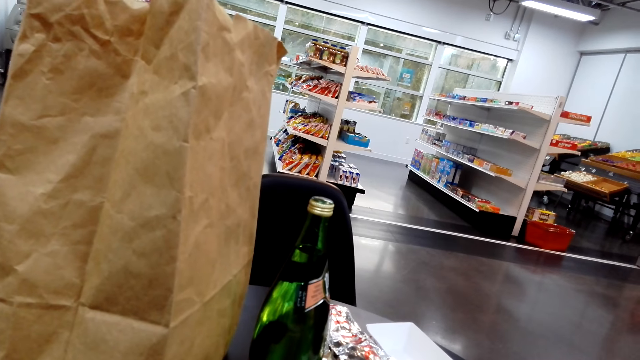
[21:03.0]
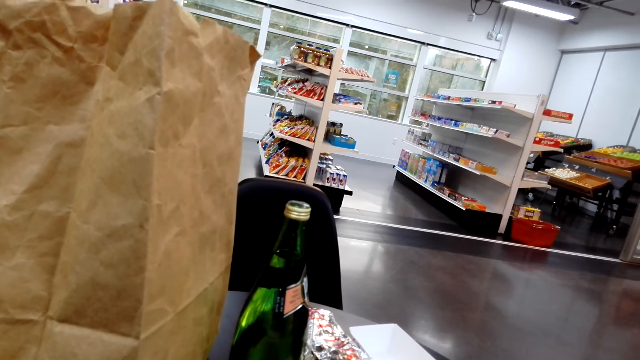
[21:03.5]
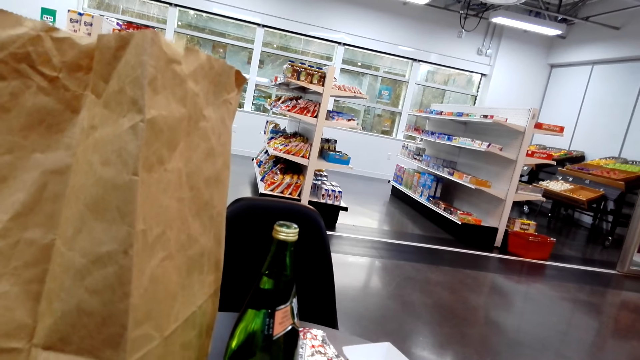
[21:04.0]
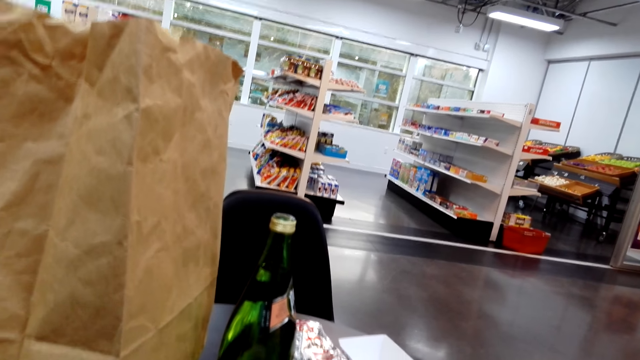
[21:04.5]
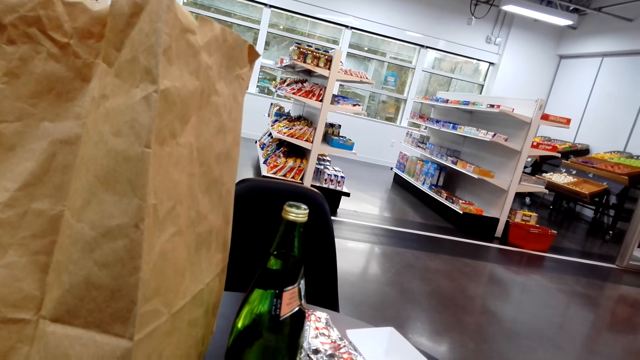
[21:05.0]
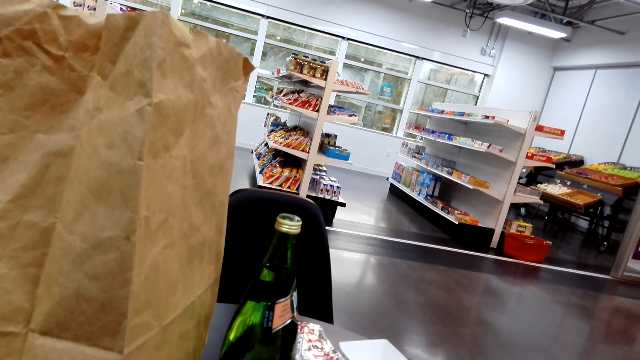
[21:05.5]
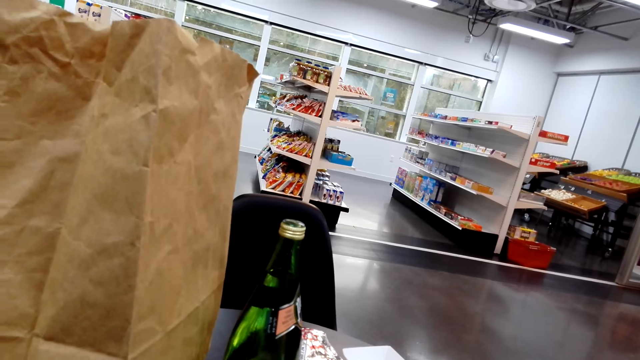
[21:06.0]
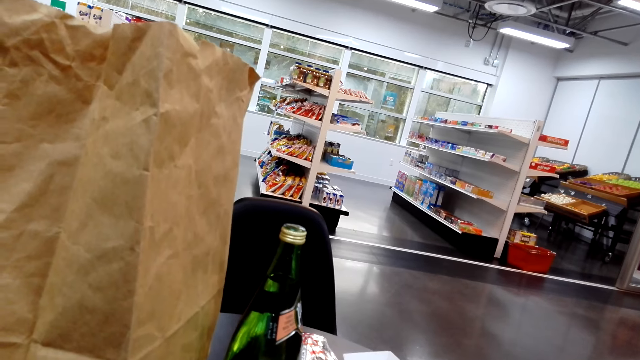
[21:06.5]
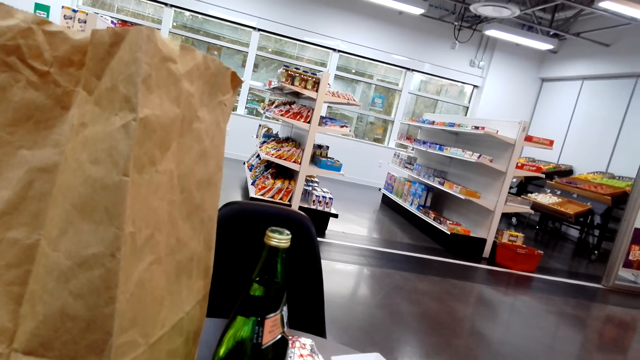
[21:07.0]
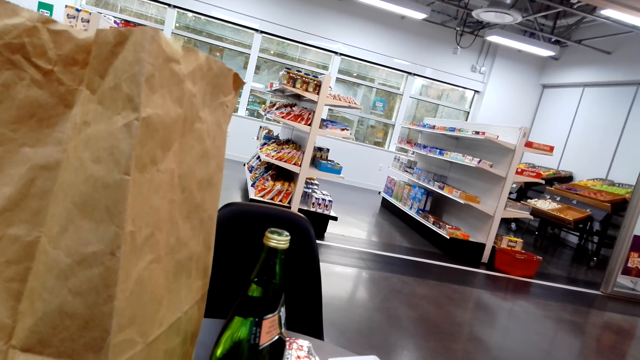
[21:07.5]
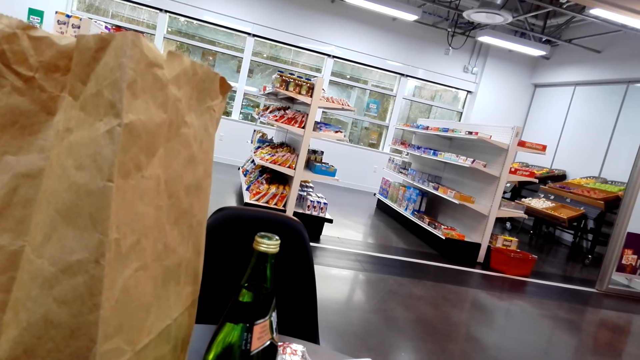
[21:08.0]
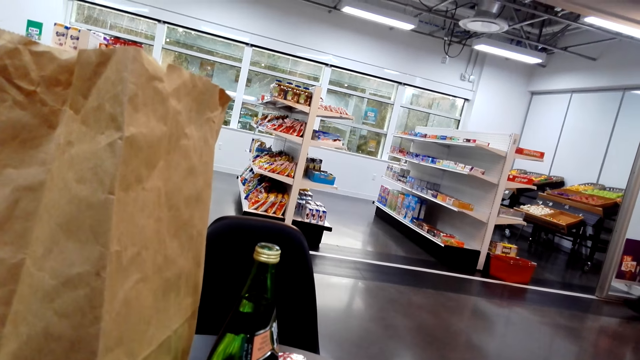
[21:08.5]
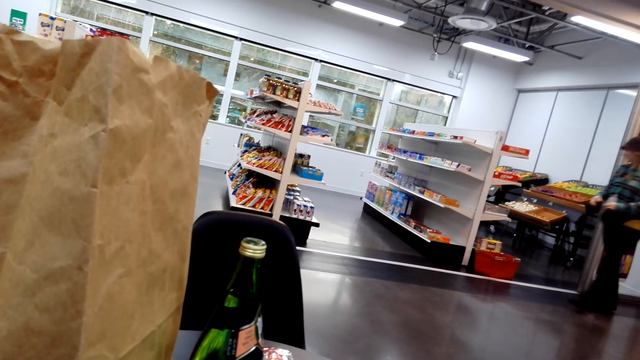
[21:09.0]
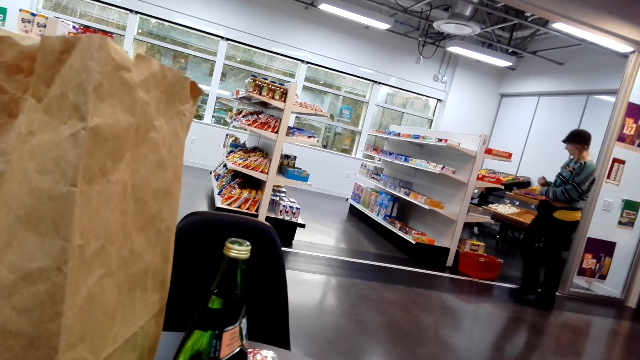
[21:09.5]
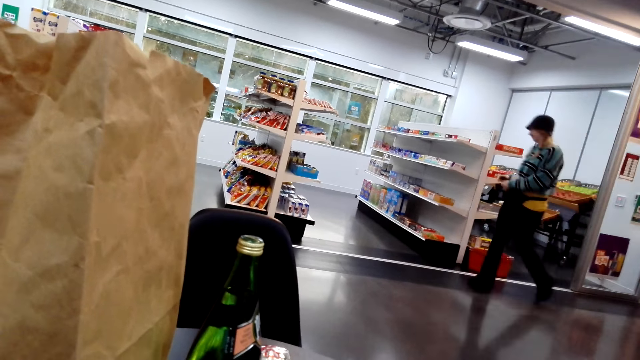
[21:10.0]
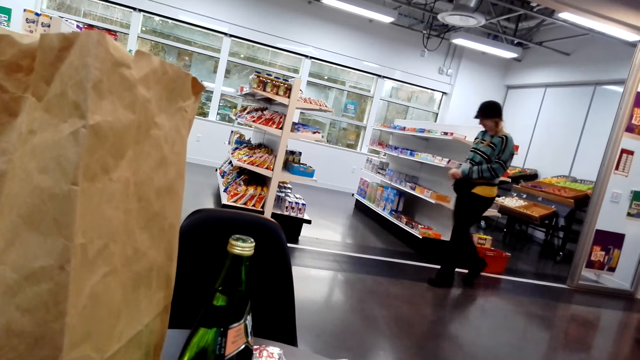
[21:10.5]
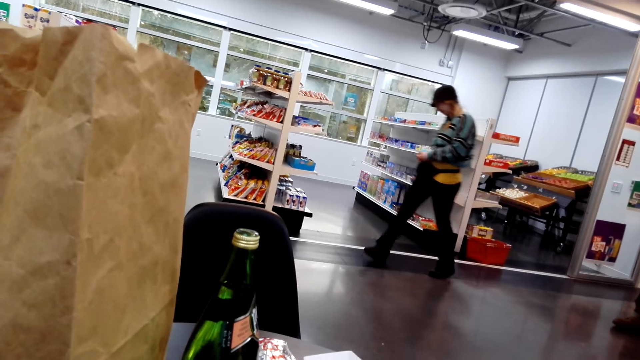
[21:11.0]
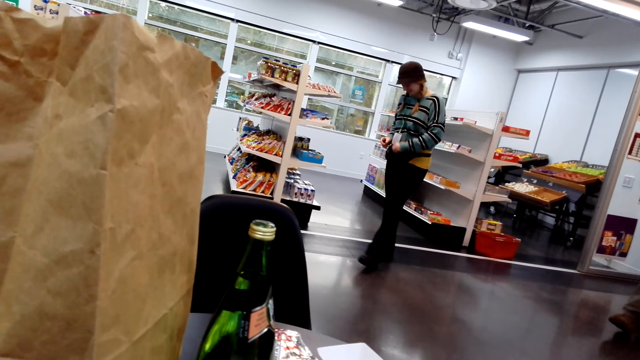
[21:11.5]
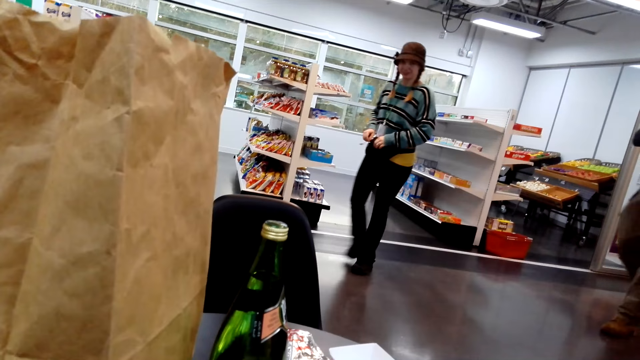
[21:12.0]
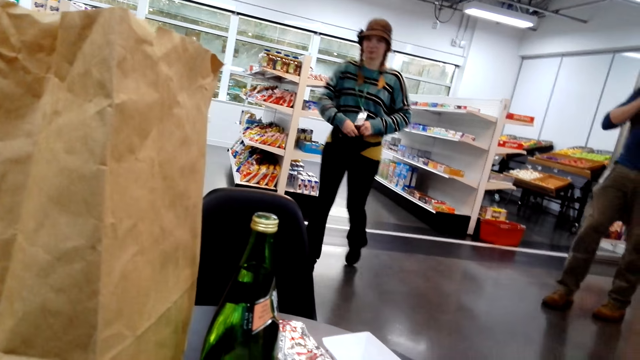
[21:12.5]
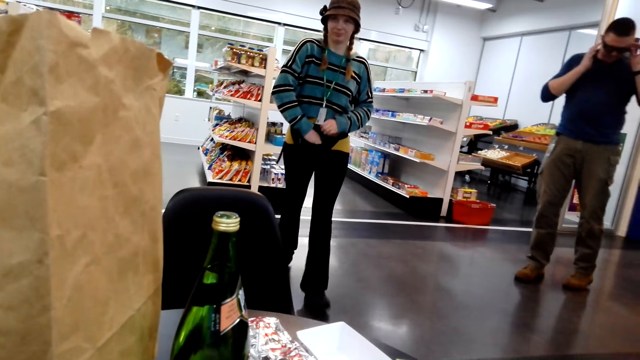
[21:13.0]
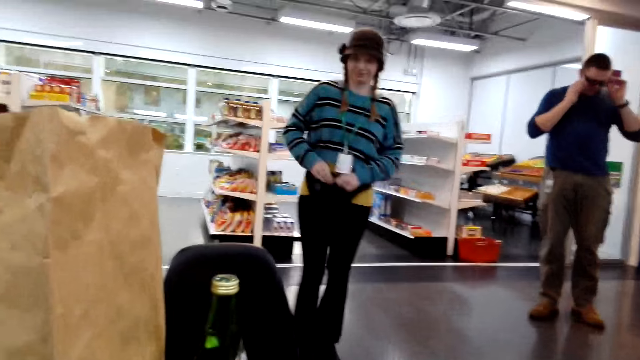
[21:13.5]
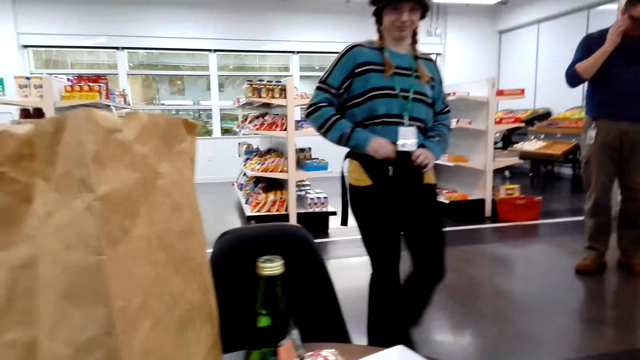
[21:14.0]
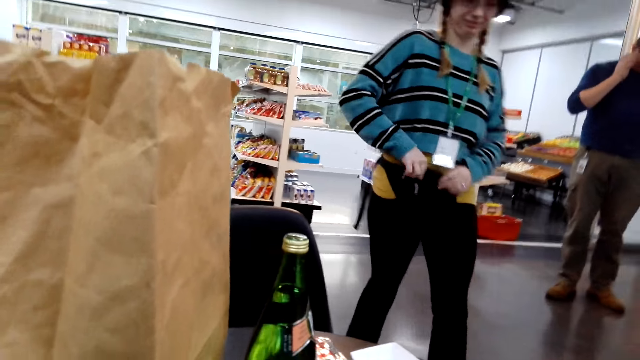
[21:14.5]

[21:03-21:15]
The camera wearer stares at the table. They look at the products. A man walks around the room in the shop.

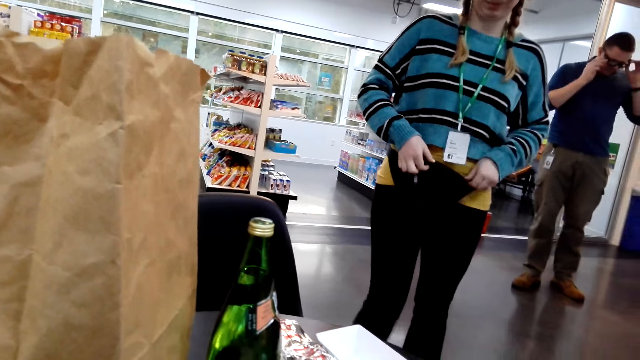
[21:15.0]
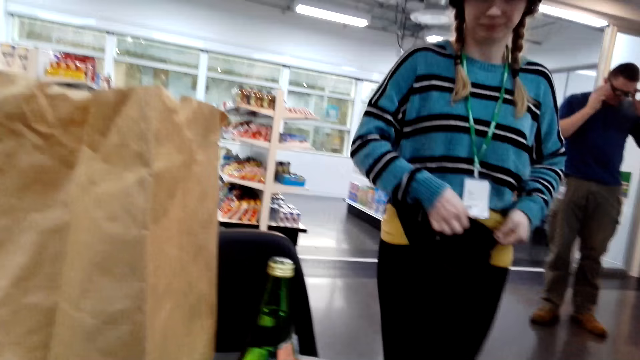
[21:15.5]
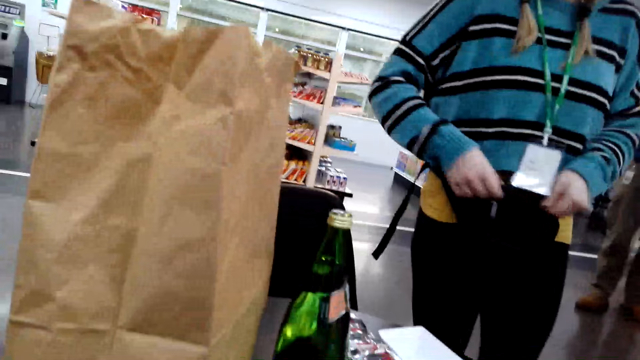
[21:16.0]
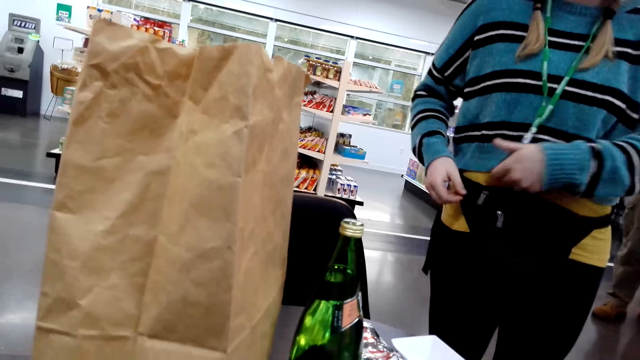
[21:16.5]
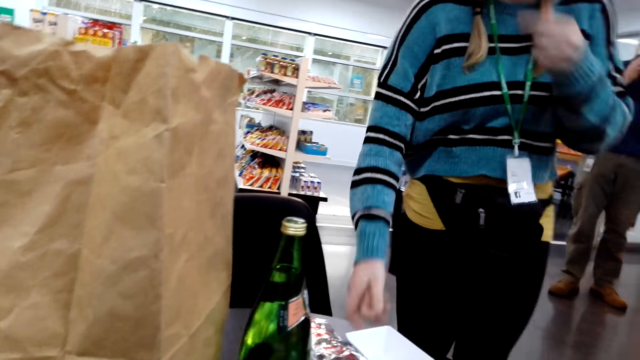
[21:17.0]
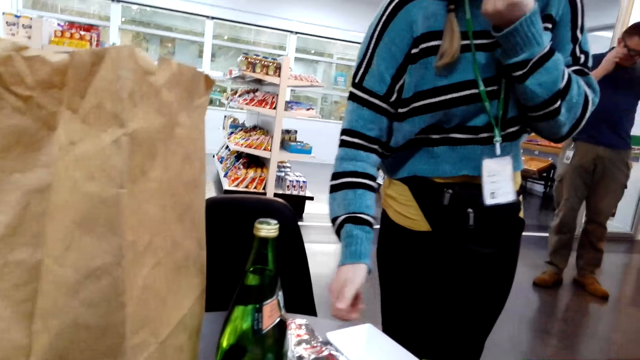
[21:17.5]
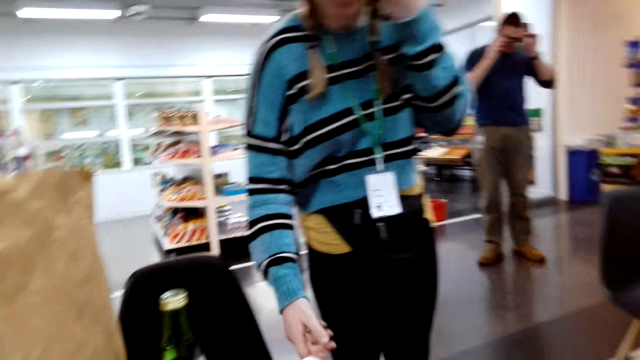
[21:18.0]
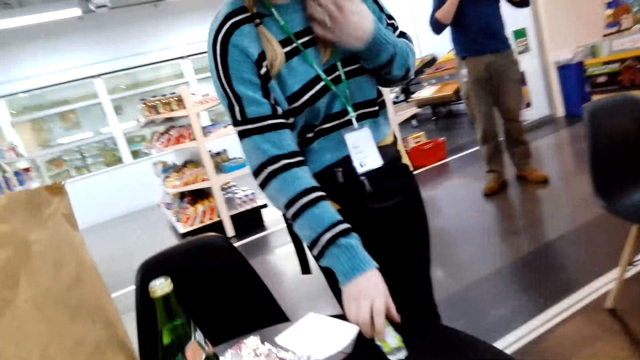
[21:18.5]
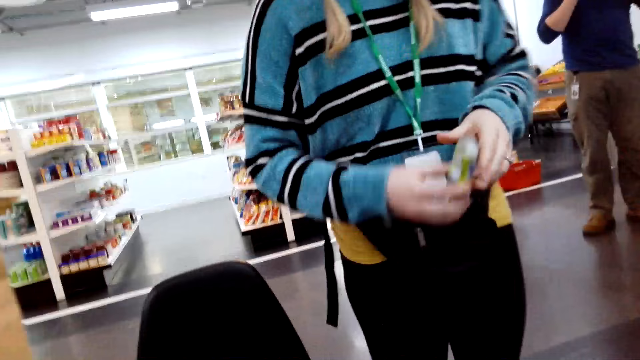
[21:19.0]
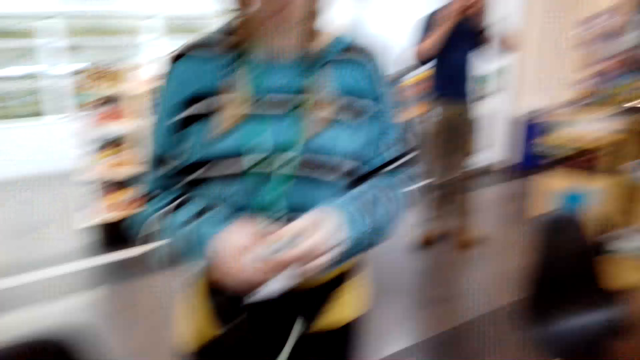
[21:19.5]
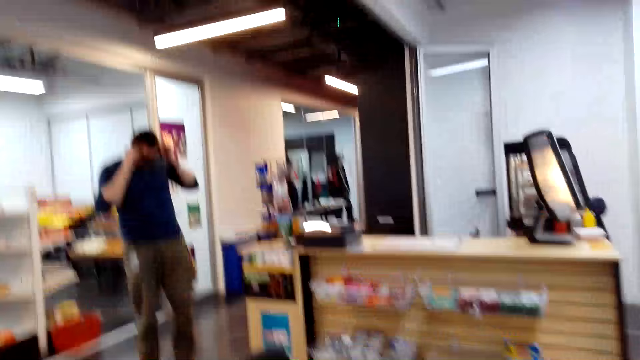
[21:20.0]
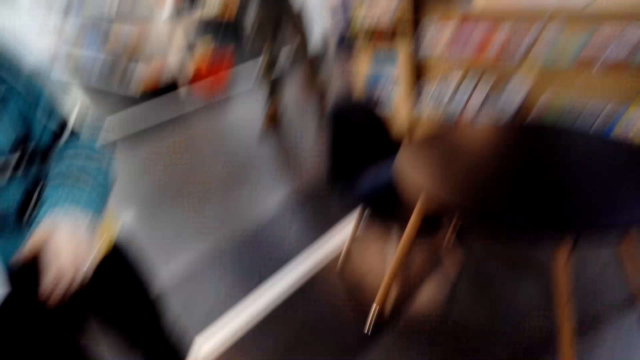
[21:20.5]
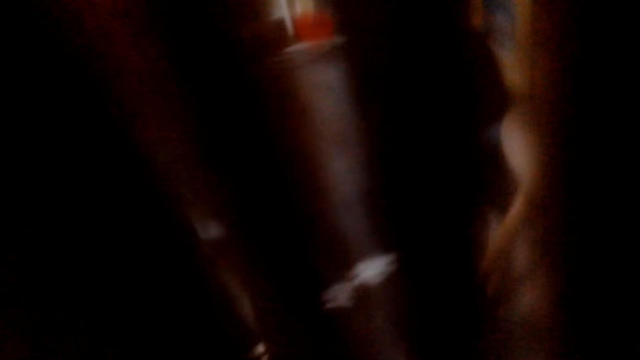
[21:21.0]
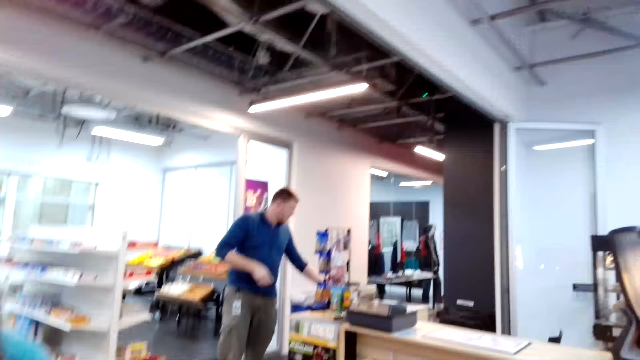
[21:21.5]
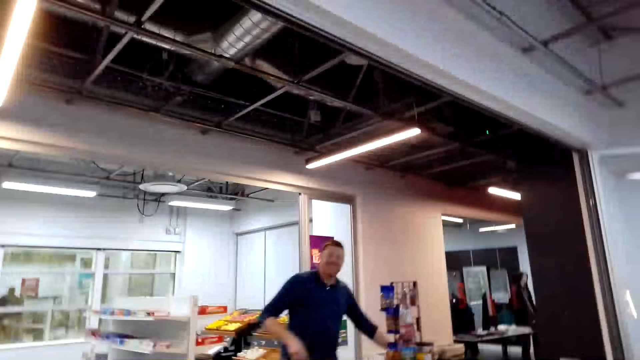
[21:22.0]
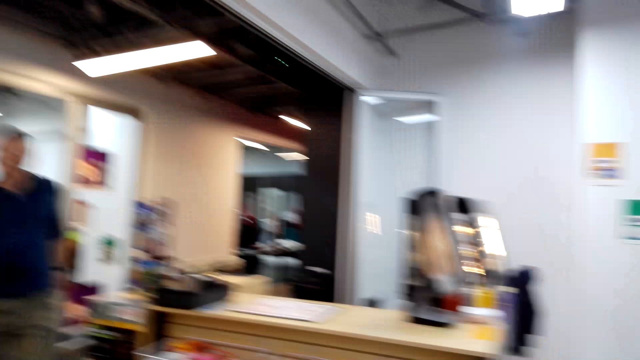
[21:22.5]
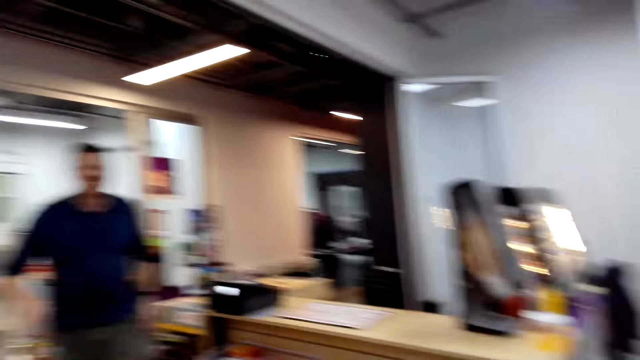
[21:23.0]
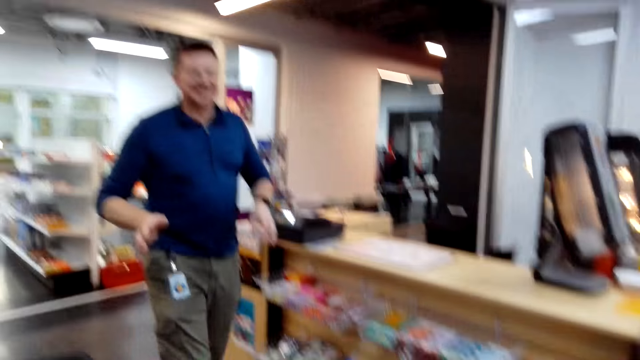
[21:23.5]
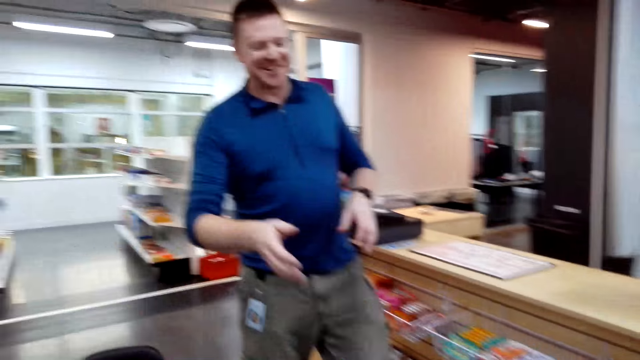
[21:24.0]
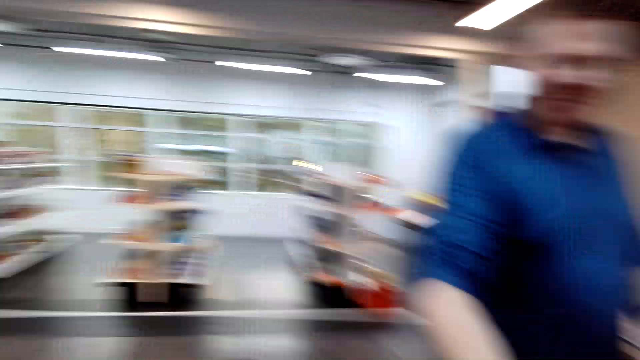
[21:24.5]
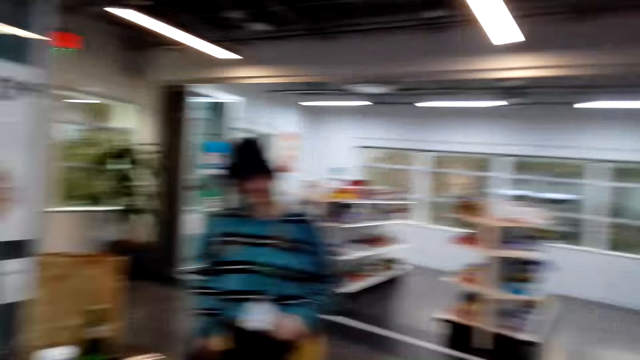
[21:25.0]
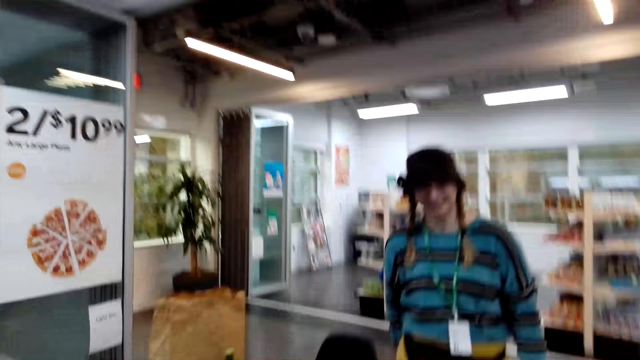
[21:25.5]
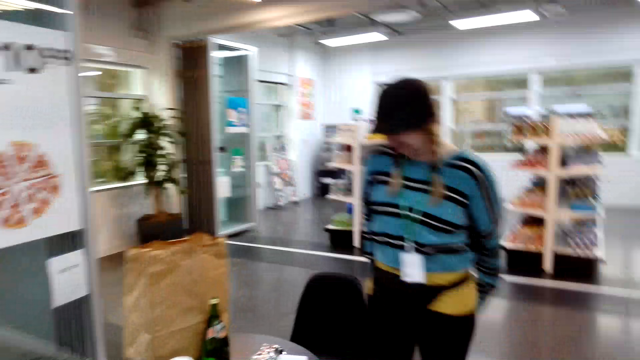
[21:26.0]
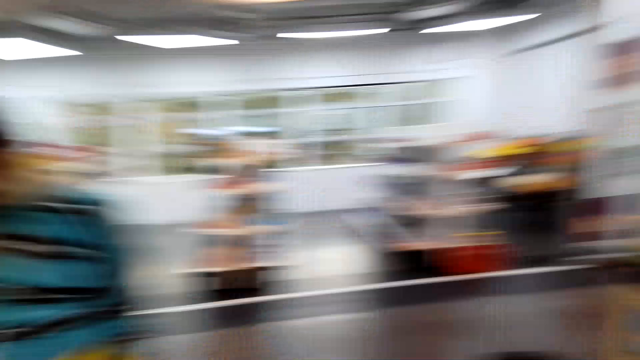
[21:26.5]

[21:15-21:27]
A person holds the spectacles. Another person holds the sachet. The camera wearer looks at the first person. They talk to a man.
